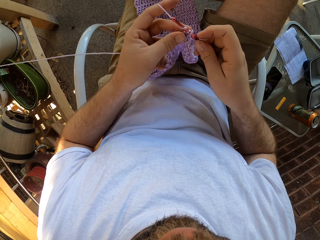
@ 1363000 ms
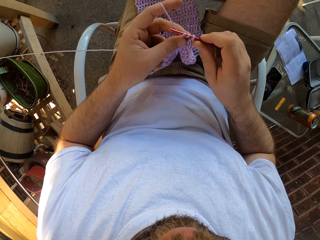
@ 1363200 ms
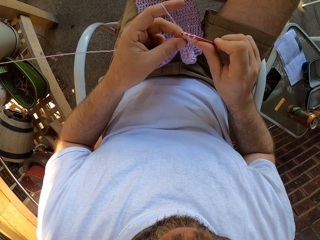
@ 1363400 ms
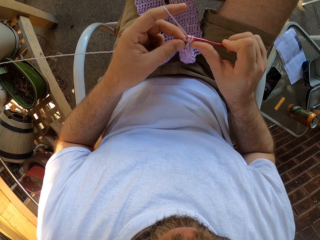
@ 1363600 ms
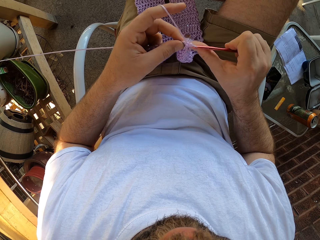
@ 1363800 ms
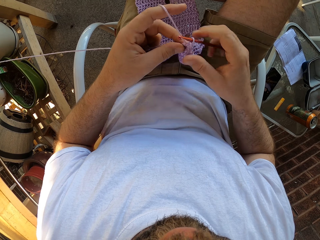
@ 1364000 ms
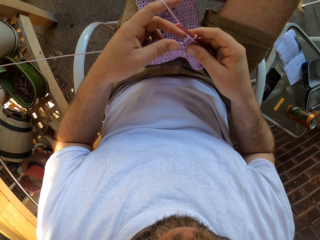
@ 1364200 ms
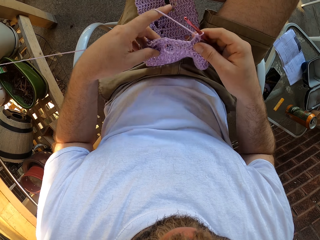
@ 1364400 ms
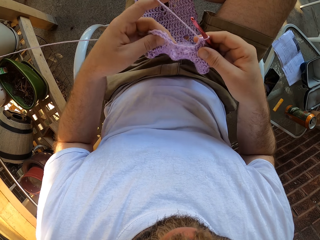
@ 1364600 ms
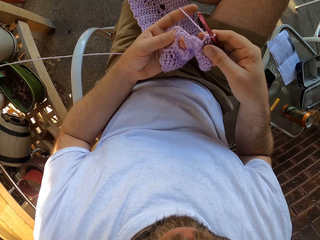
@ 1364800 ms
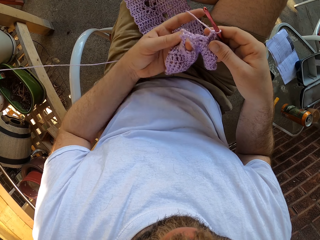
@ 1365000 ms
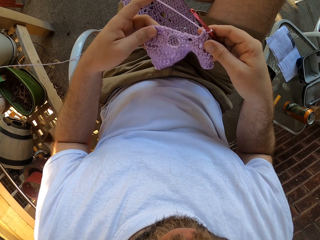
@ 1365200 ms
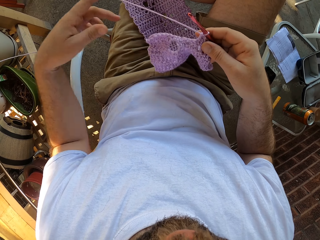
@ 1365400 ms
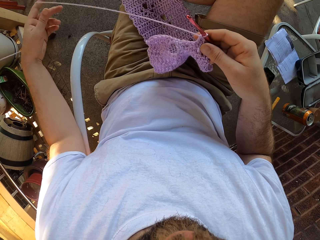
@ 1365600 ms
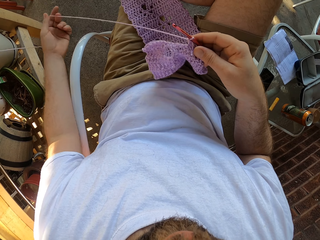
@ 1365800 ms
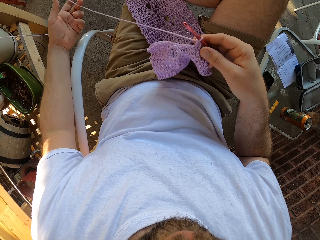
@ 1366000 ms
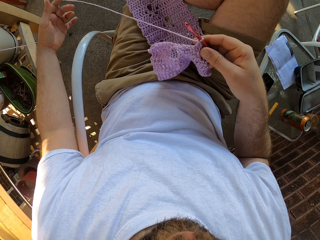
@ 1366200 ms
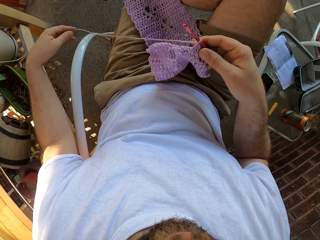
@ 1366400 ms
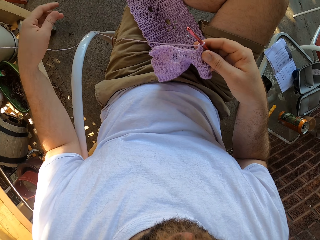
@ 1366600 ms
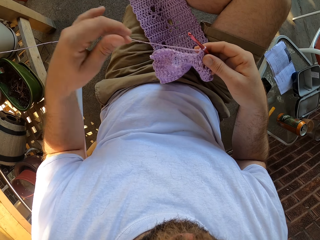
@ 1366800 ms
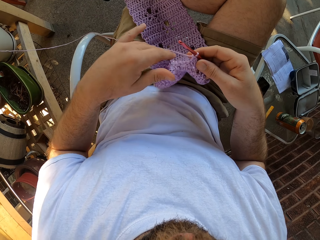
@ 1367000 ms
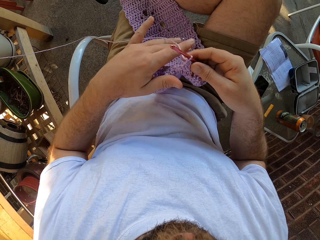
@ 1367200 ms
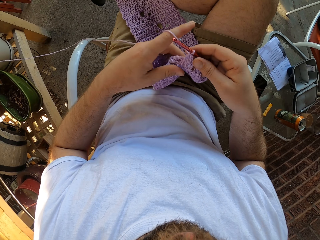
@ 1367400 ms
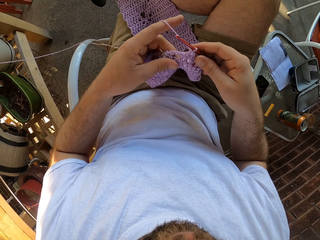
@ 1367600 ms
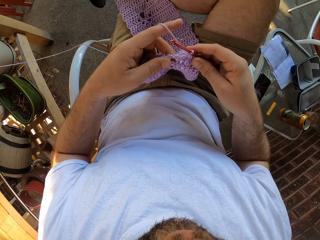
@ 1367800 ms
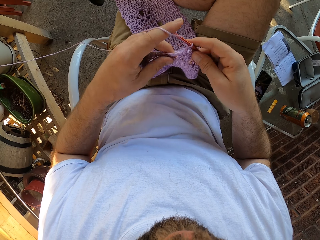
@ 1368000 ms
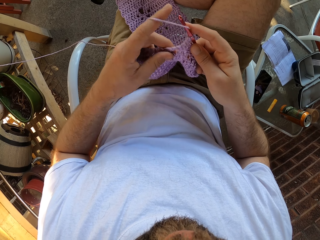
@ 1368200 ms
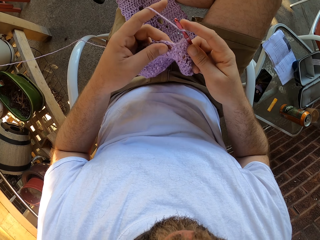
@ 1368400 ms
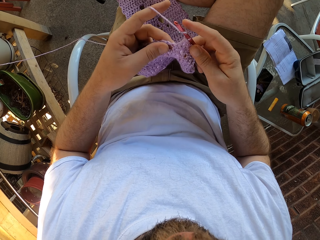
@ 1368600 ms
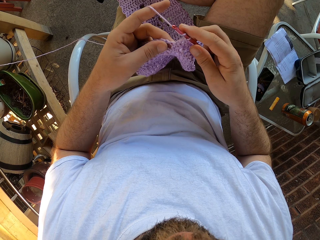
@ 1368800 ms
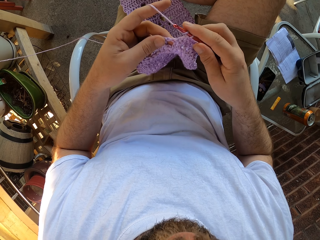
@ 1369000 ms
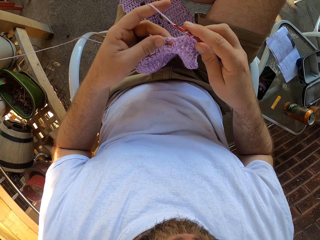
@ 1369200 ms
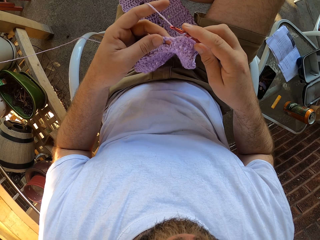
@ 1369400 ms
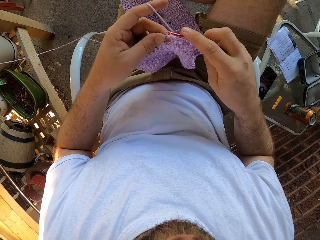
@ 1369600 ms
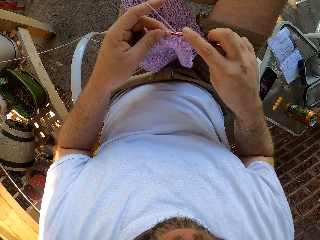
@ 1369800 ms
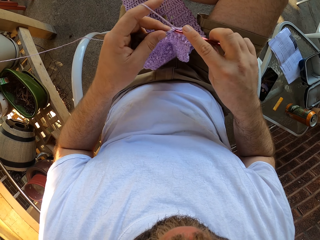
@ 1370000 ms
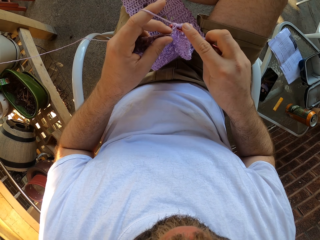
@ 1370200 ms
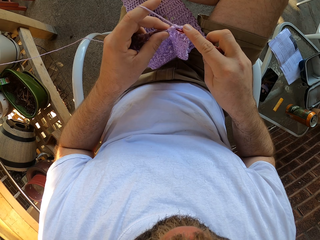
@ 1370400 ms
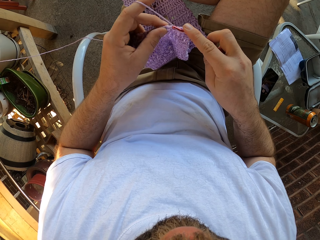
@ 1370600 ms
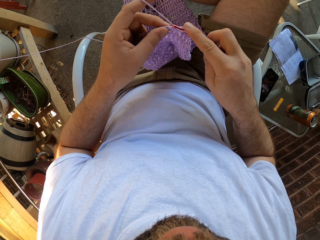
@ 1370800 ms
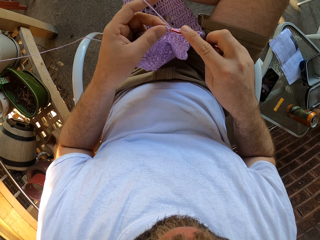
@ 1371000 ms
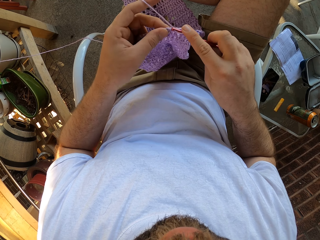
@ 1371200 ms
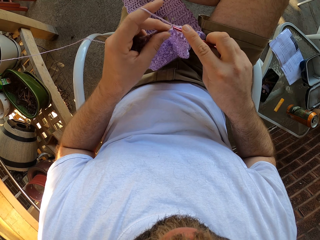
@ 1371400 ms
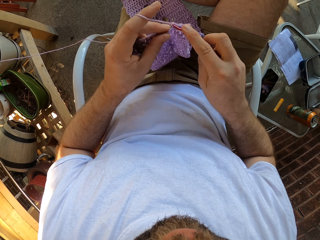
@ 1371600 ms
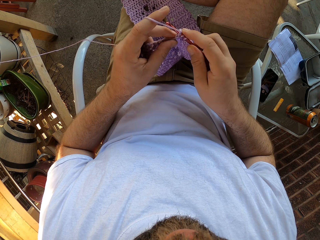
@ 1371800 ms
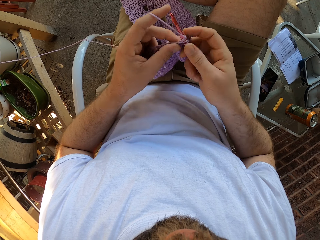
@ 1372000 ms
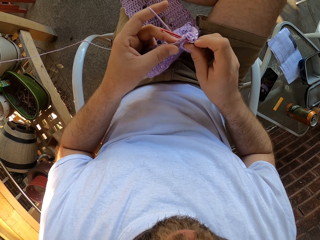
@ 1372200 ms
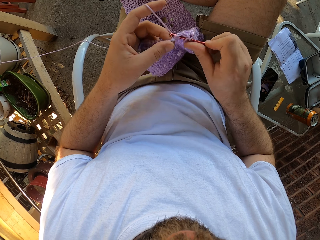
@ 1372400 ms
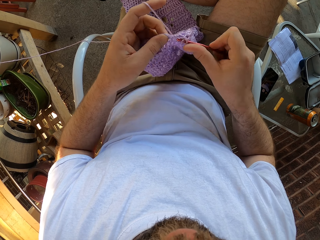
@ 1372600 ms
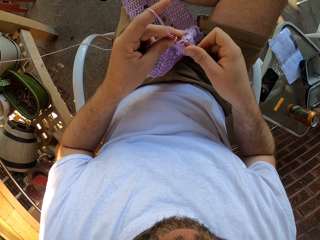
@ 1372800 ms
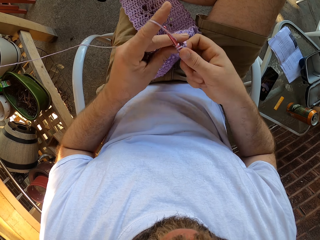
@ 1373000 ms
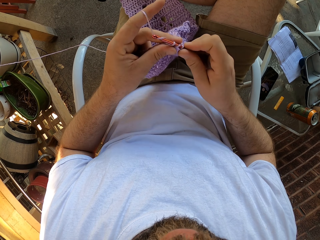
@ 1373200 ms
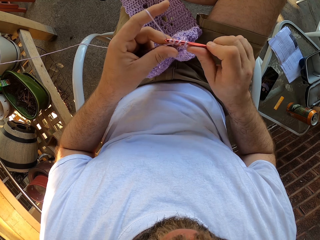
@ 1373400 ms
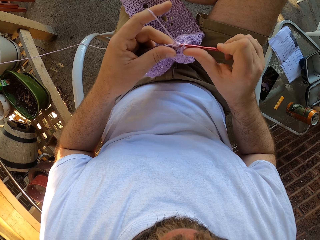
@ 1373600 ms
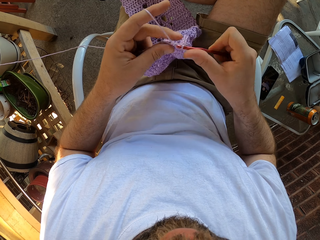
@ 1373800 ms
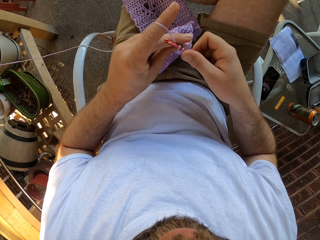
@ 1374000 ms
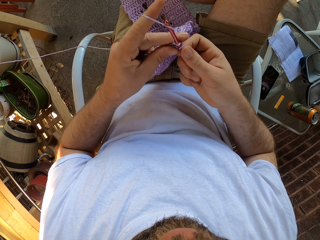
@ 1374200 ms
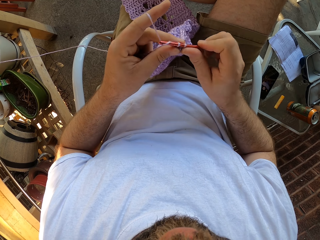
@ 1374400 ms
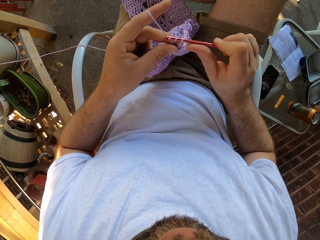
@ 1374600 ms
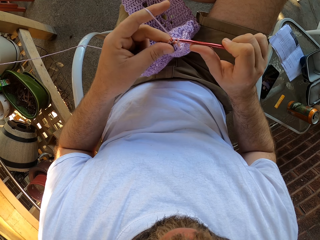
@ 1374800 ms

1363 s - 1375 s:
The camera wearer adjusts the yarn in his hands. He moves the yarn in his left hand. He crochets with the yarn and crochet hook in his hands.

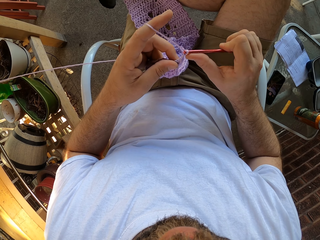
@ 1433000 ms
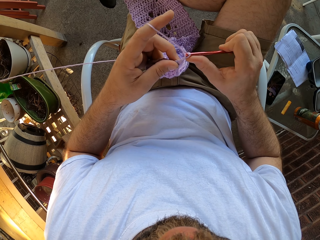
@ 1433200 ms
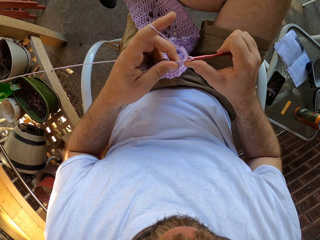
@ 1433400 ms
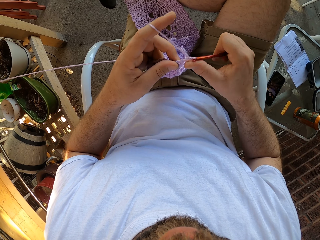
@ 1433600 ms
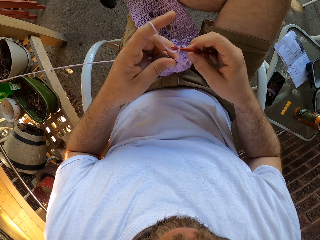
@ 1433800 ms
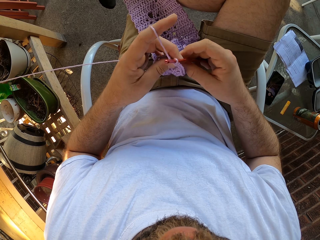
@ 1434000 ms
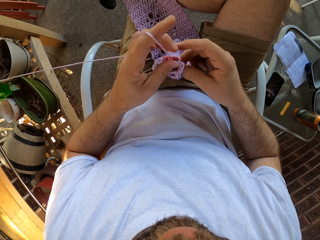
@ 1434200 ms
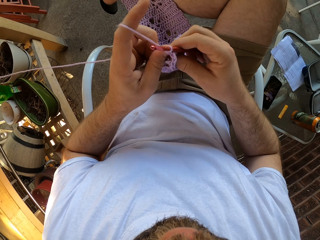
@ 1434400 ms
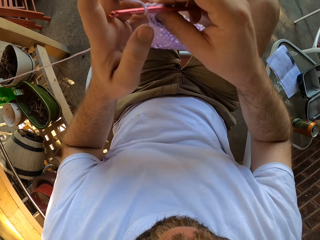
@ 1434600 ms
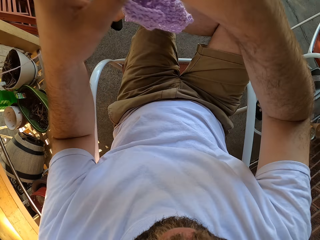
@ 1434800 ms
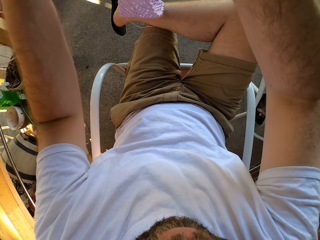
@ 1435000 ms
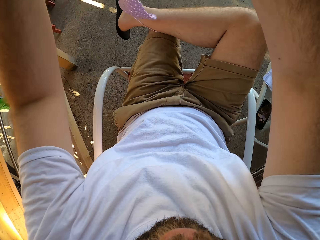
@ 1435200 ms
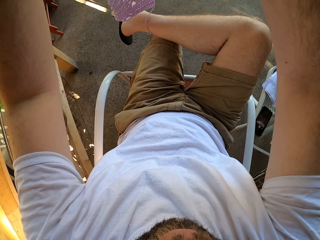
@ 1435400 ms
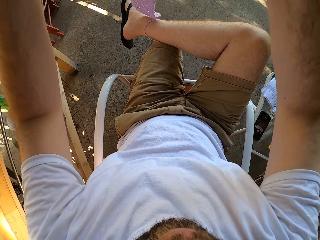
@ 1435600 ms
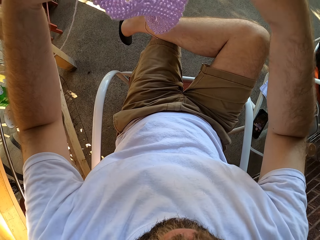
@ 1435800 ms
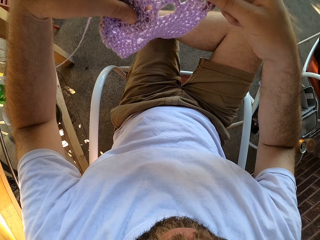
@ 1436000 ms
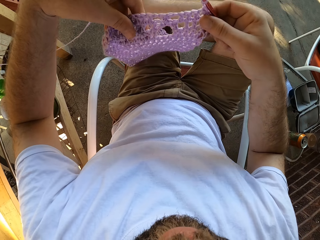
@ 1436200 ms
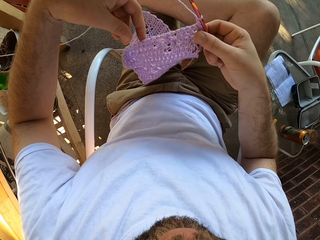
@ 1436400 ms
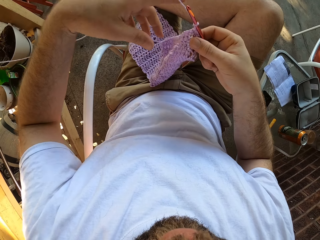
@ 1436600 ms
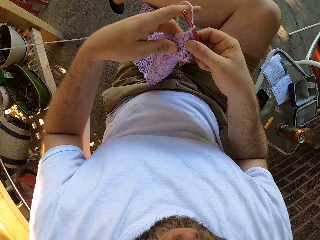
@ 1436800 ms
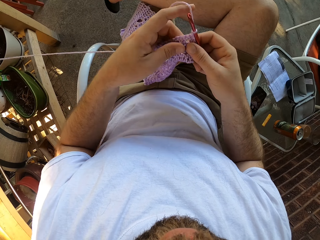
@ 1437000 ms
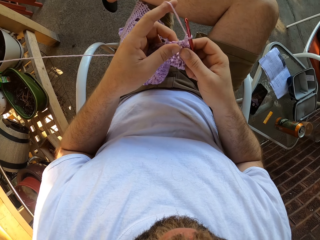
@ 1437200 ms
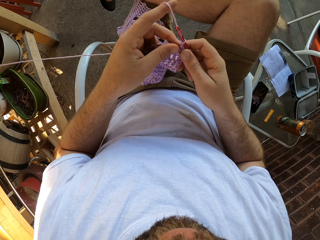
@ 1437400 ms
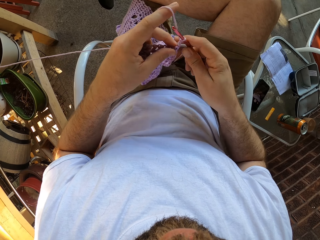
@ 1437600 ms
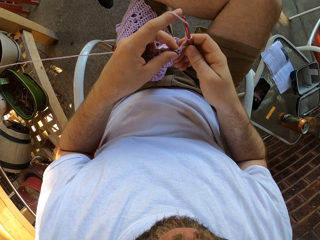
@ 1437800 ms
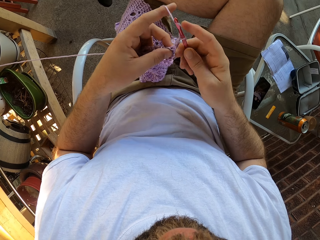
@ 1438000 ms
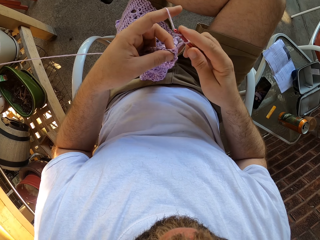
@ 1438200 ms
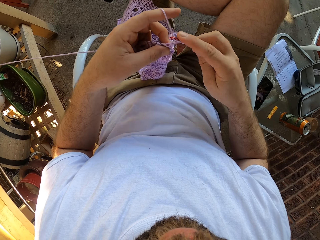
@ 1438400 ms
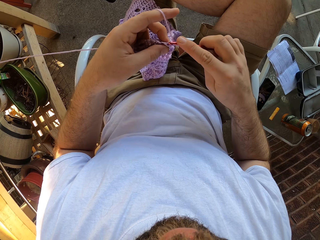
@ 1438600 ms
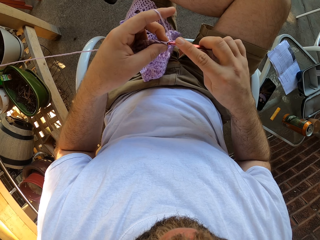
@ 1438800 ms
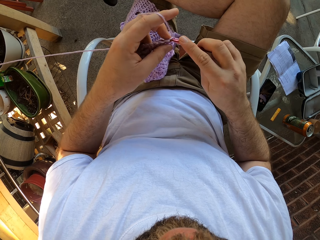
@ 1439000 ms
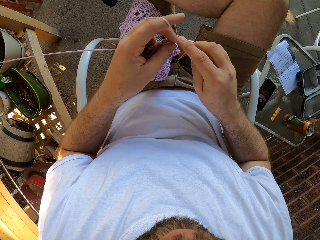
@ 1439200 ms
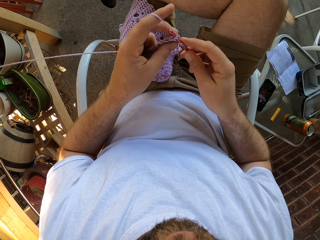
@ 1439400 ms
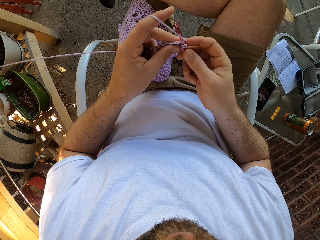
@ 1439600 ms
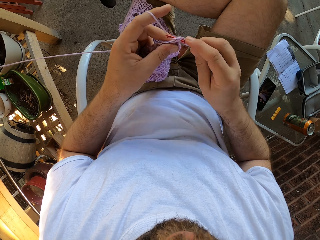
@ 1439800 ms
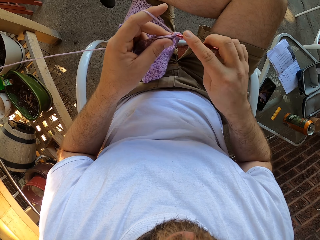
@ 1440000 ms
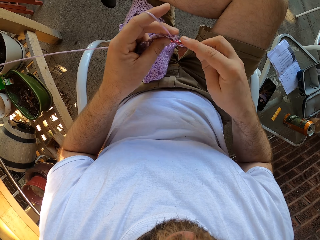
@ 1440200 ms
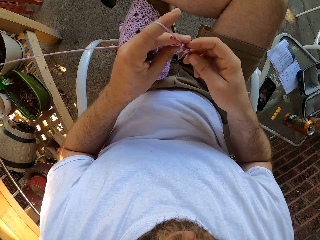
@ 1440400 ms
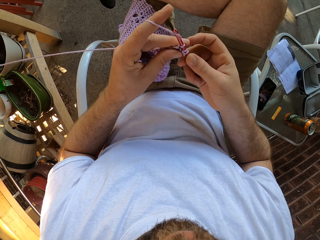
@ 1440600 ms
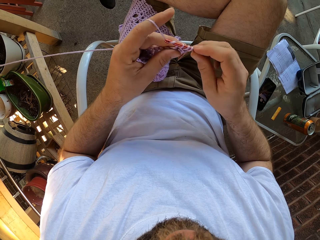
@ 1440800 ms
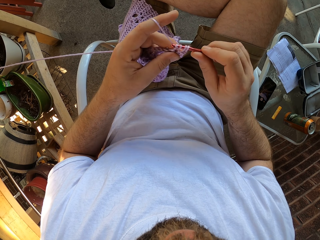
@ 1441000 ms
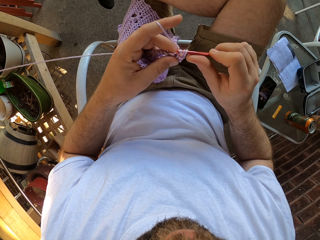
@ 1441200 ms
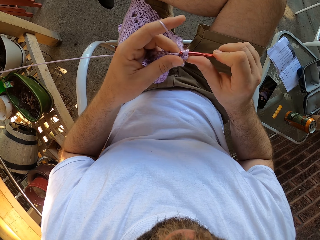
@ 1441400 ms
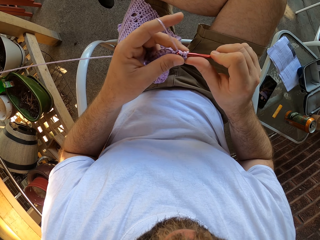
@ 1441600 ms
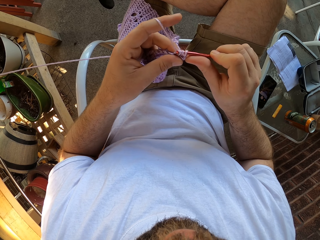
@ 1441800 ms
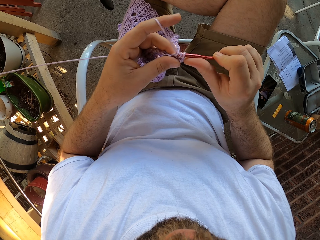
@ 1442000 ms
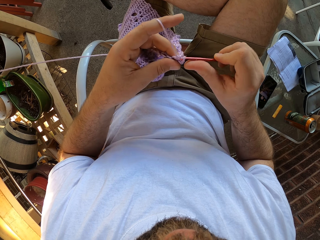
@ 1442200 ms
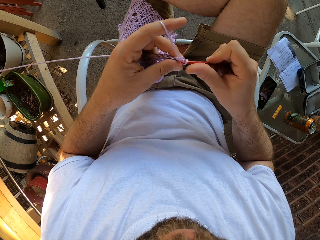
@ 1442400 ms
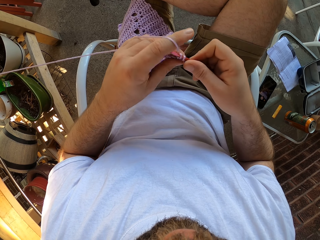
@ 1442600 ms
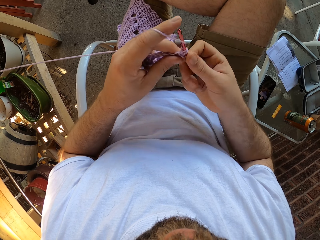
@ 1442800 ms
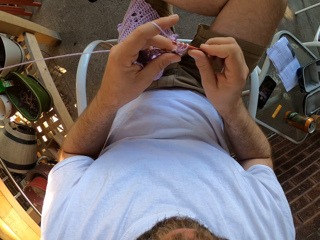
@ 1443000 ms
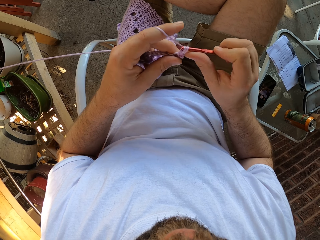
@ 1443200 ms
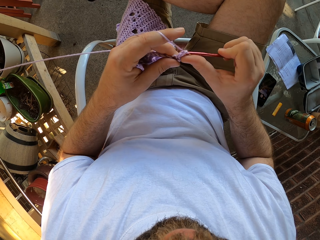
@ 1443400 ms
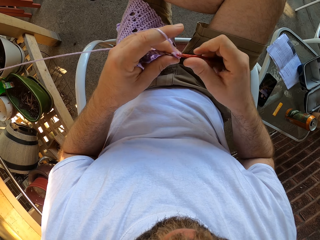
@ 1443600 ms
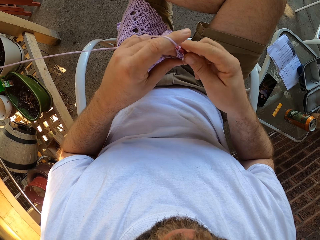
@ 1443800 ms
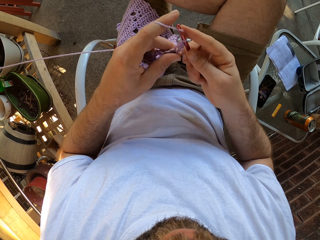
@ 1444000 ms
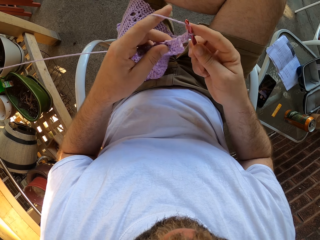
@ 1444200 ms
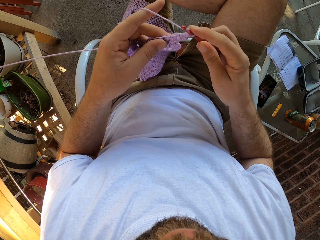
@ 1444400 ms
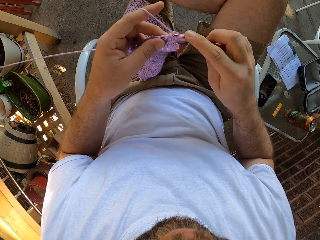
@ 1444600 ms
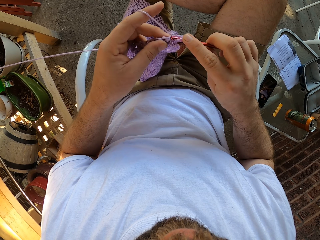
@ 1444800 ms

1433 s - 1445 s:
The camera wearer adjusts the garment. He moves the yarn in his hands. He places the yarn on his lap. He crochets with the yarn and crochet hook in his hands.
